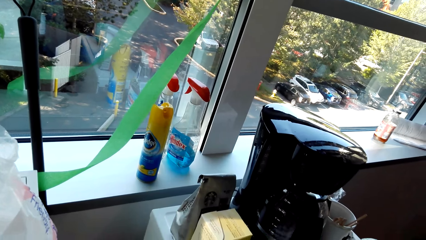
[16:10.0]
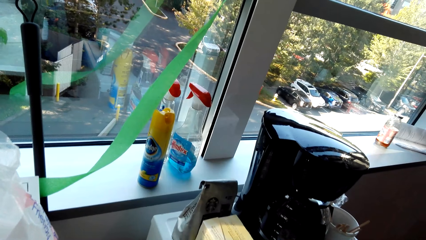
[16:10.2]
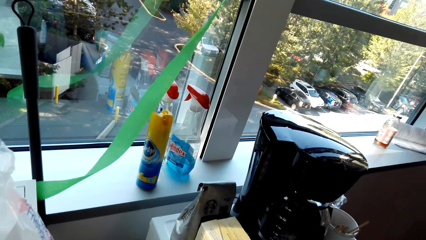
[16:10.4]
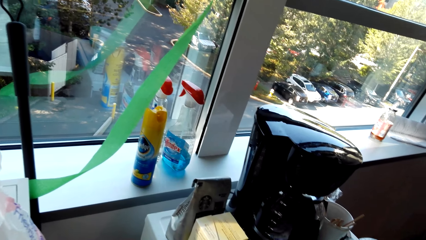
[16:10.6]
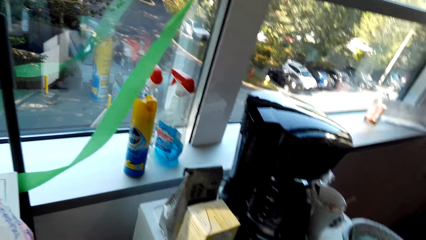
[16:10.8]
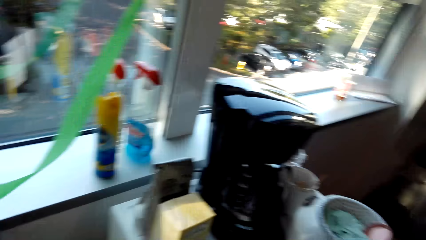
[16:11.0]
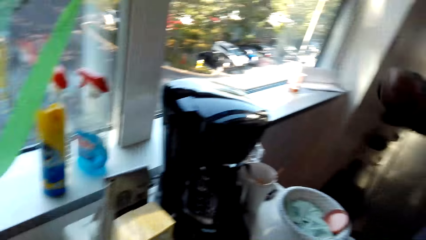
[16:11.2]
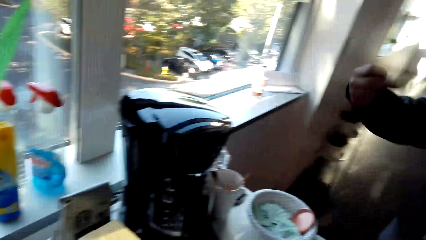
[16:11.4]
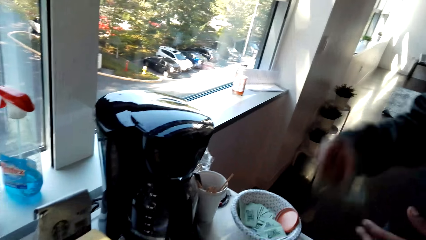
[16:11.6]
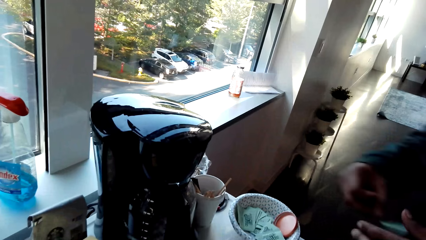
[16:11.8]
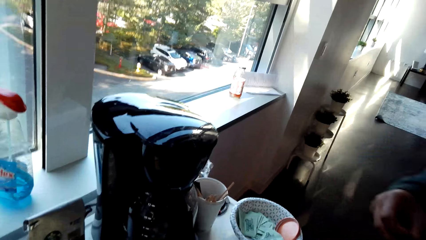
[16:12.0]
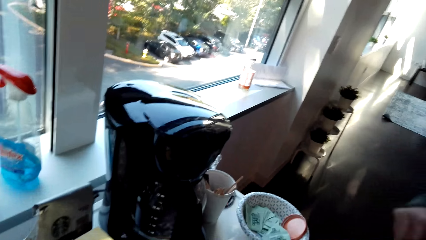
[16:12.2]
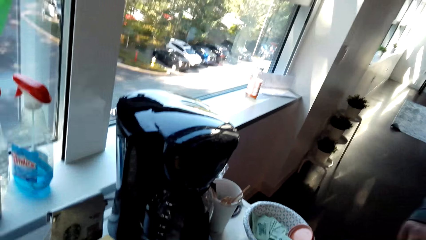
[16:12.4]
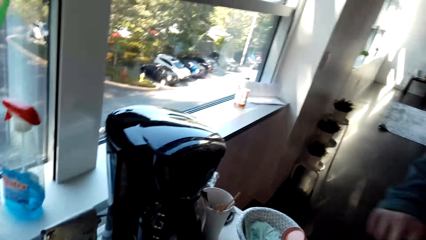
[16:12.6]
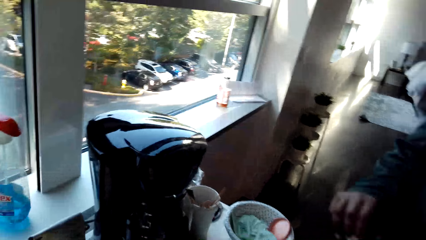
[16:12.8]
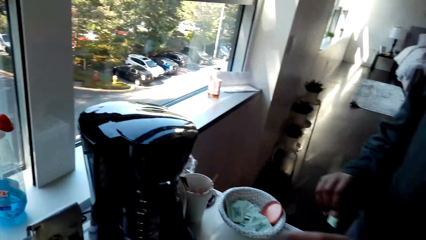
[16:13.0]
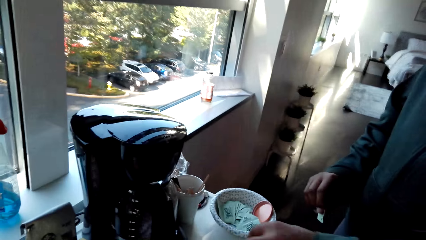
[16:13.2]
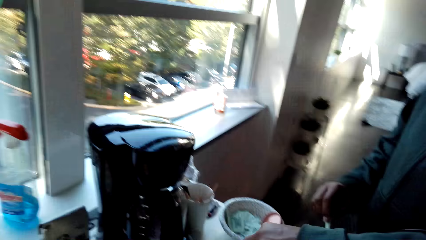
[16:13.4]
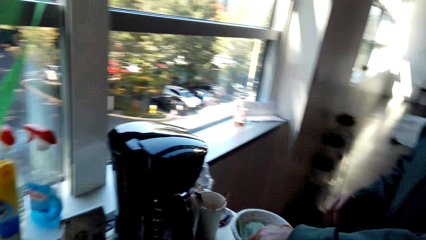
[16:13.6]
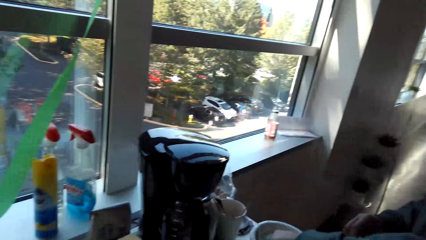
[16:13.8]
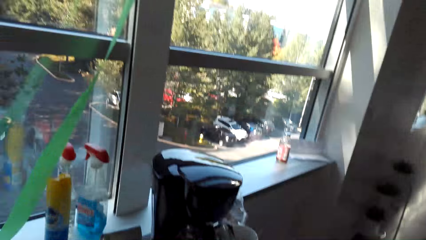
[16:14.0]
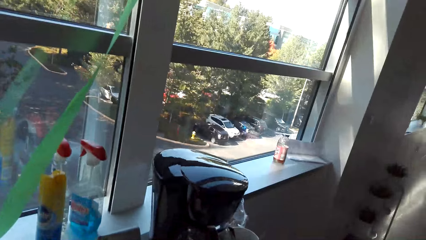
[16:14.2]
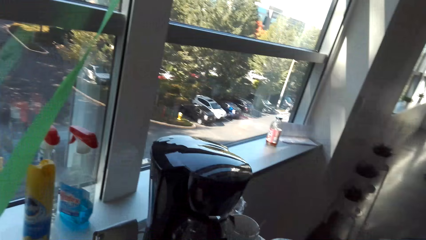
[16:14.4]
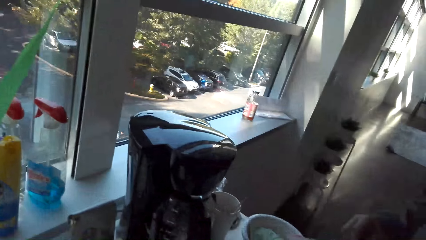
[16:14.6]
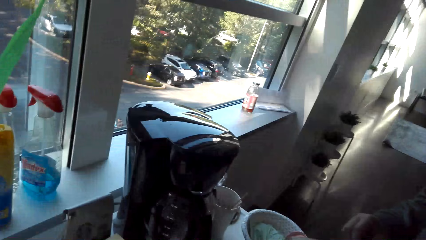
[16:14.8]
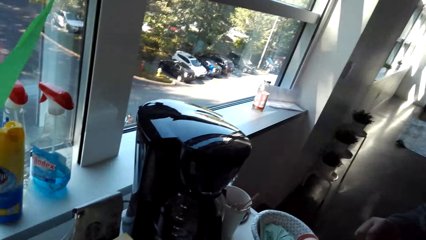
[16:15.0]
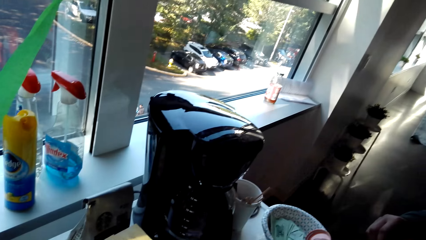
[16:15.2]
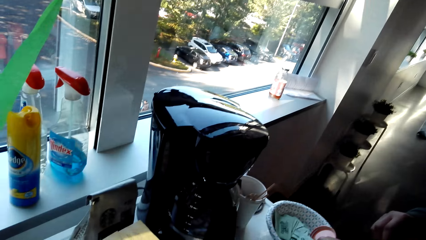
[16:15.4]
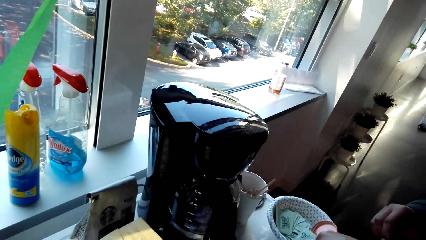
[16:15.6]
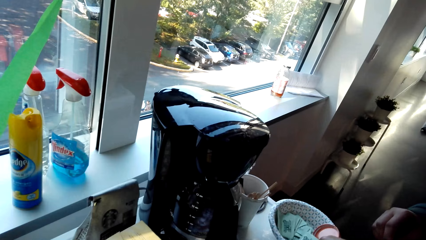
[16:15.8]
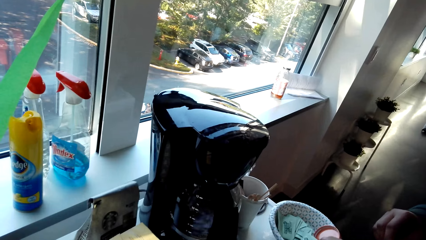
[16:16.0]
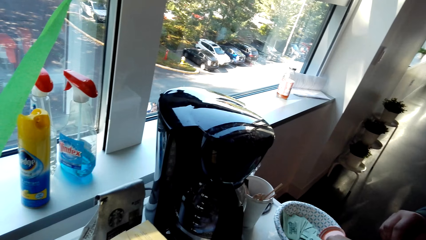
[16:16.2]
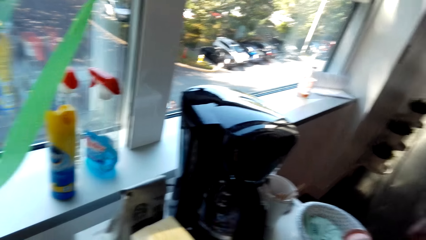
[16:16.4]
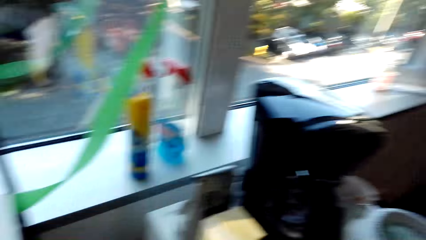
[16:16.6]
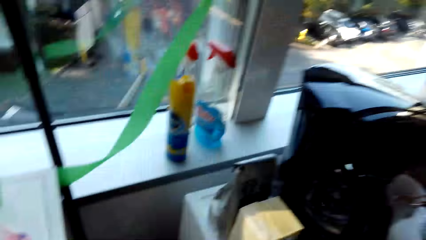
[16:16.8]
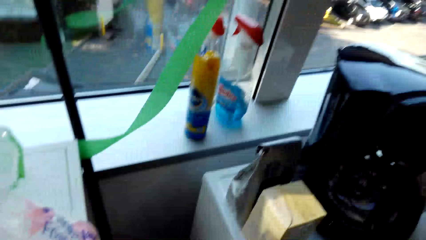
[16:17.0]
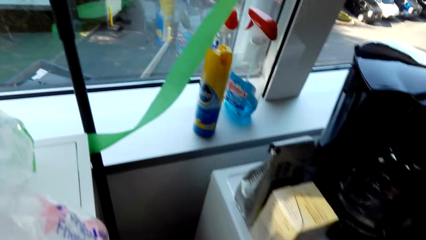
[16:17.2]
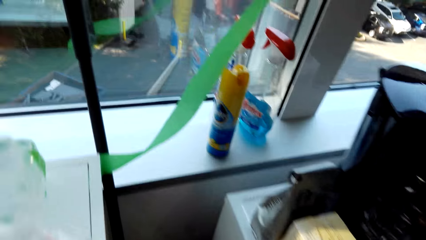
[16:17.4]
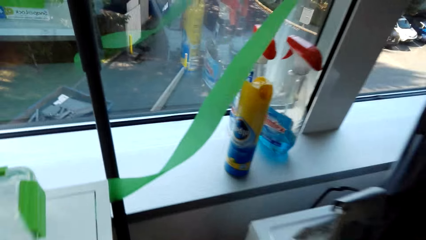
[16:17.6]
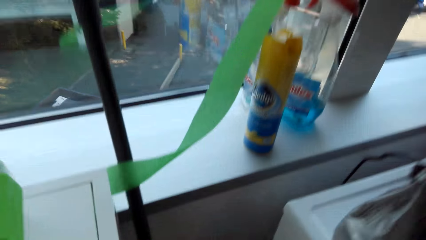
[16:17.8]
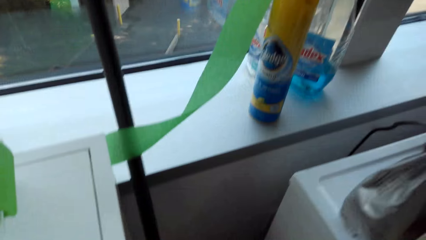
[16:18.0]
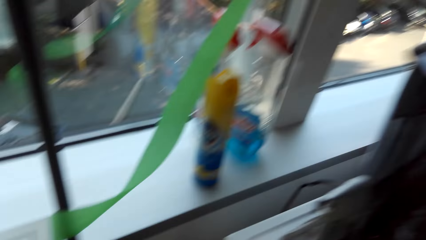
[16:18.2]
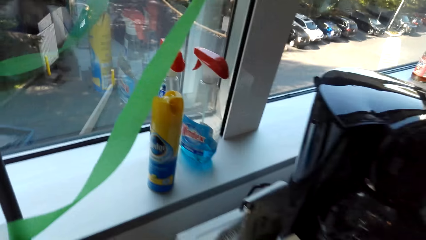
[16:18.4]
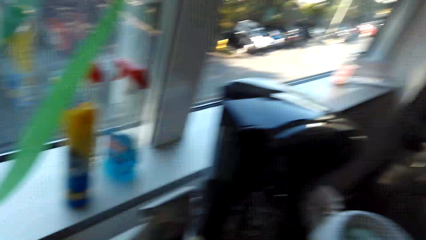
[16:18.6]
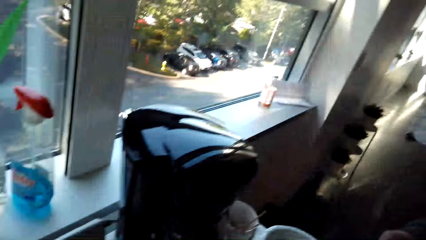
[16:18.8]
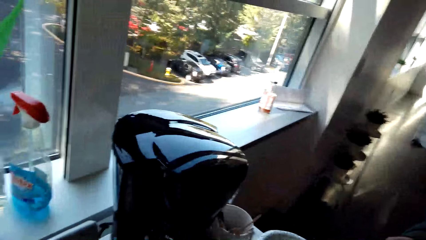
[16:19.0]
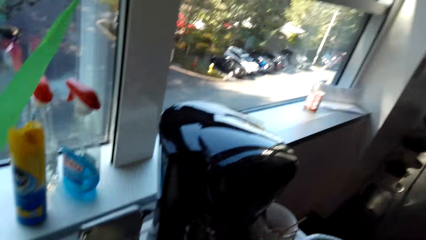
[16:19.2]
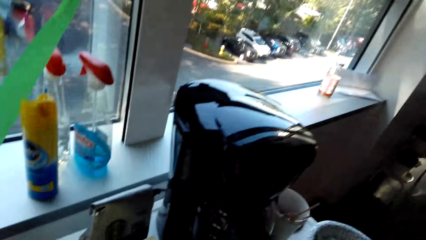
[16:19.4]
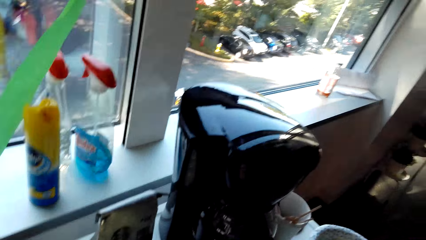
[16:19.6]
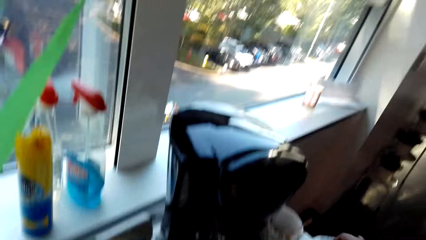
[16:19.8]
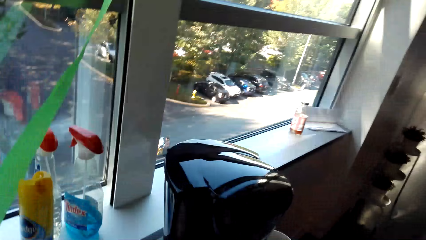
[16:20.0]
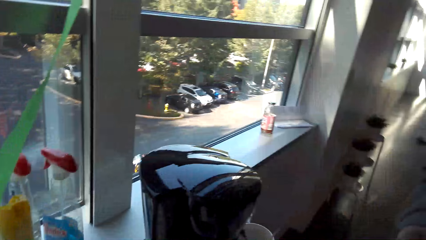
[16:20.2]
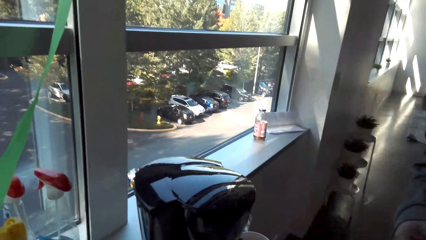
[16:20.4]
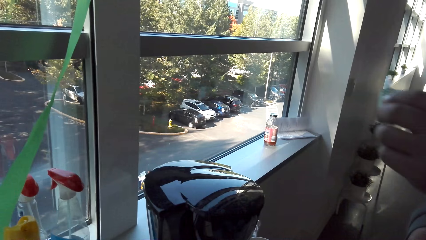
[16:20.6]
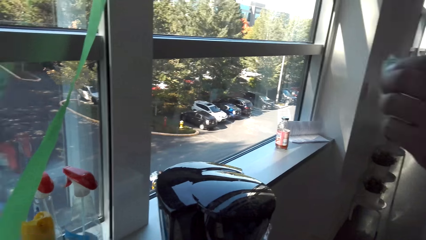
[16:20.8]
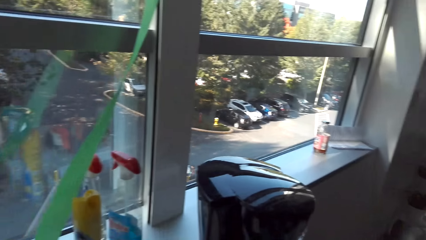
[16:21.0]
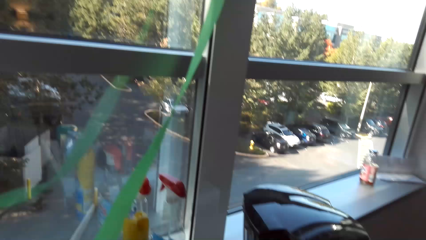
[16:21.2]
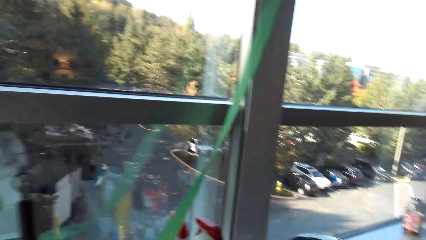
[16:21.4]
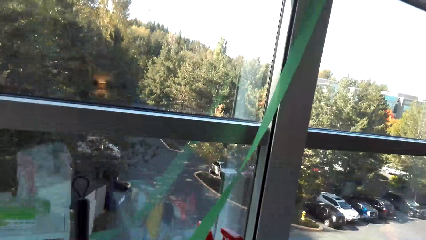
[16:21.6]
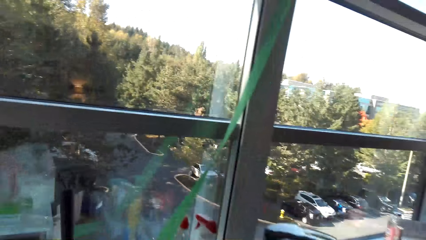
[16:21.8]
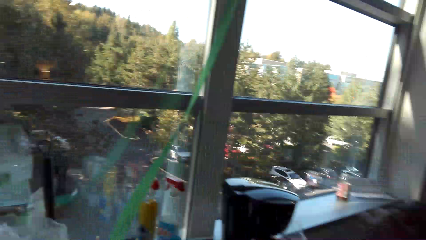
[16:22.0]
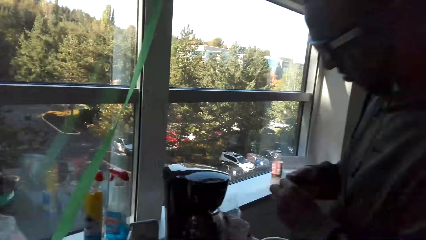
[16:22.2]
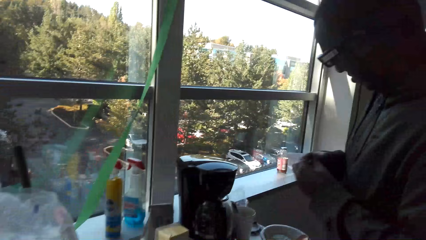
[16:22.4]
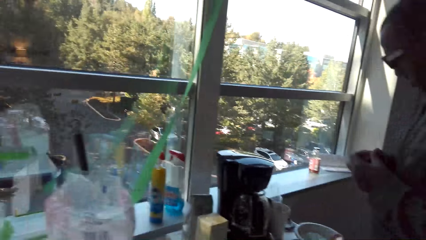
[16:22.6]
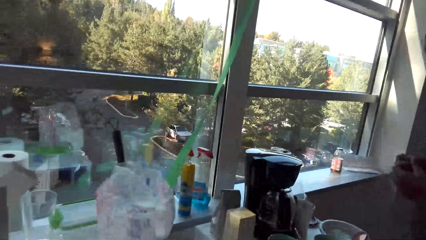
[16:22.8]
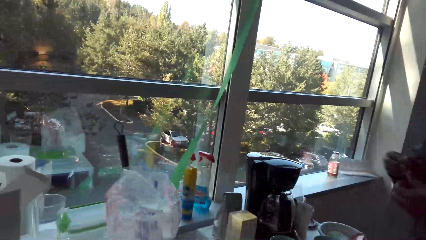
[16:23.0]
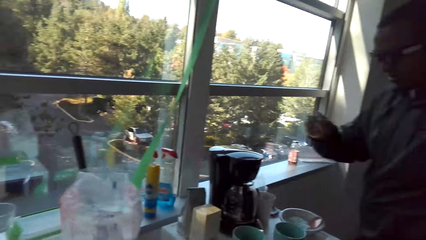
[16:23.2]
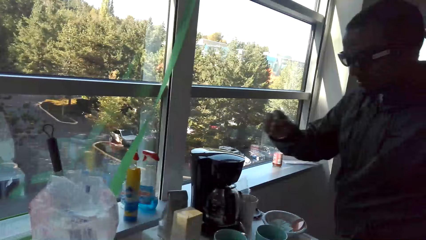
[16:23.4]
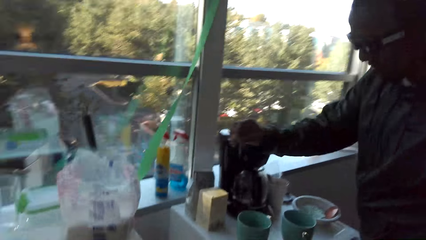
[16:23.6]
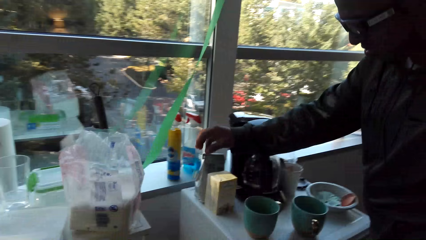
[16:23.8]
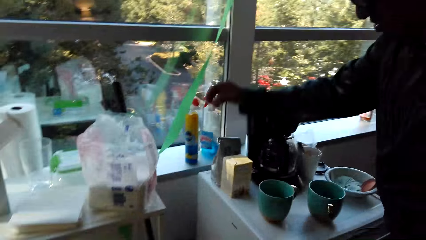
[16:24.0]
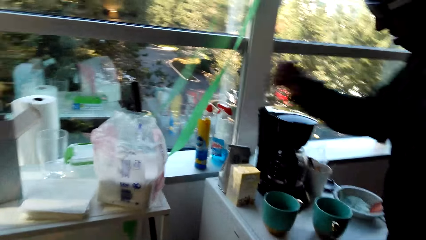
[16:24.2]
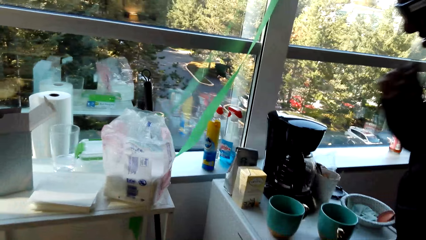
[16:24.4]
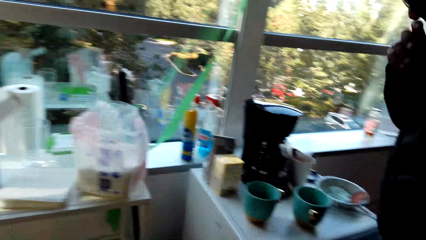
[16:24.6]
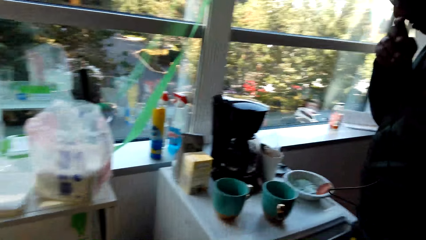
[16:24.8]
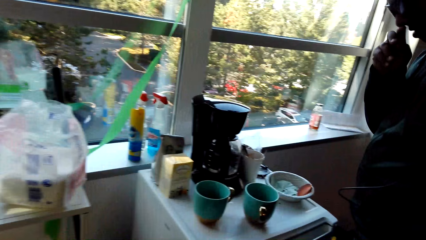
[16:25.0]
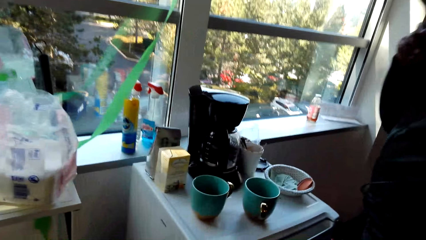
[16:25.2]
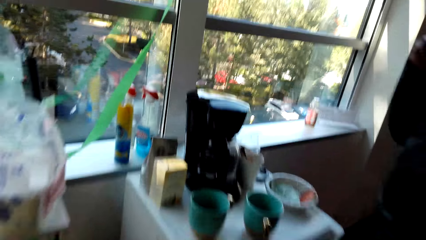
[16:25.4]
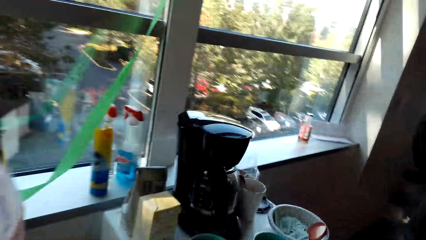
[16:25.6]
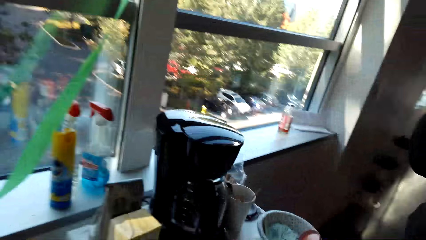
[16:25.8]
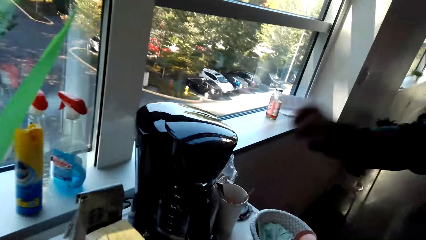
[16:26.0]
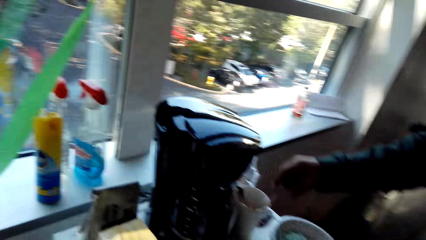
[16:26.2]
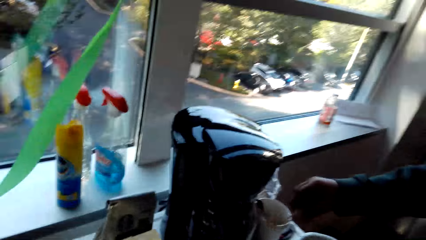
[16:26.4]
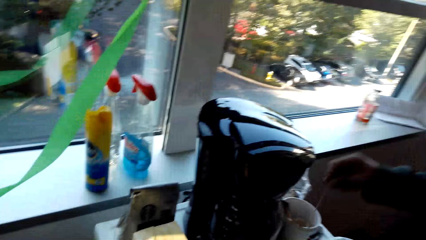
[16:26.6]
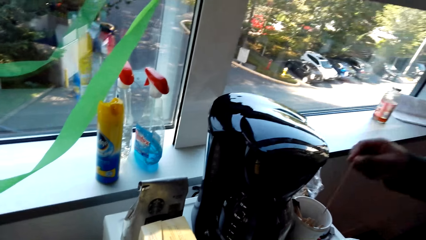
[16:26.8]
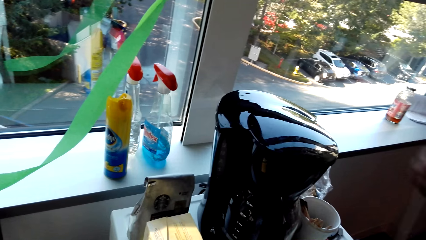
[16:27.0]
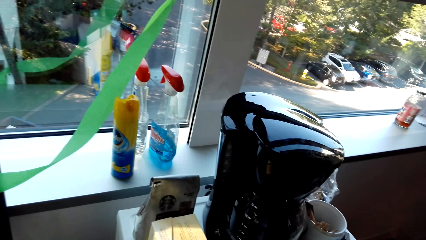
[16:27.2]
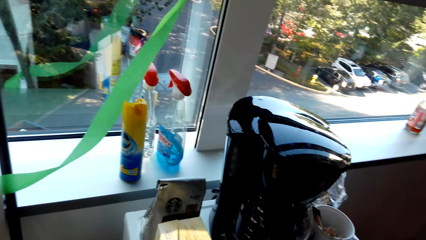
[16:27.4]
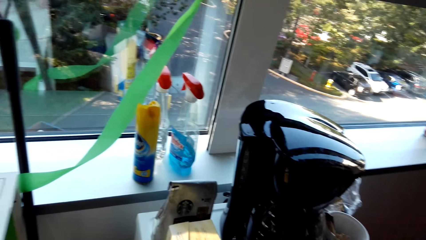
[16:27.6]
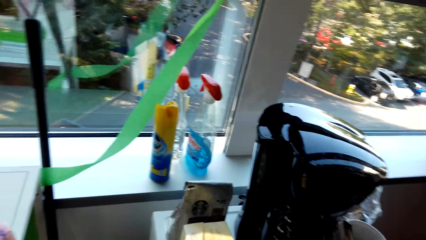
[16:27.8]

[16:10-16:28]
The camera wearer converses with a man. The man drops something. The camera wearer converses with the man. The man picks up something and serves coffee.
